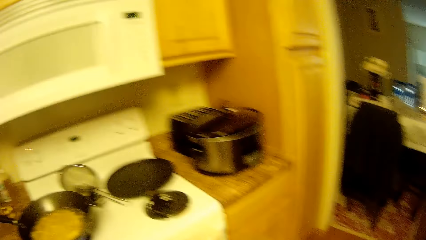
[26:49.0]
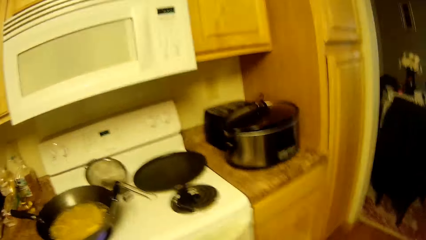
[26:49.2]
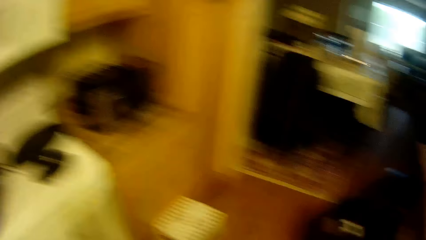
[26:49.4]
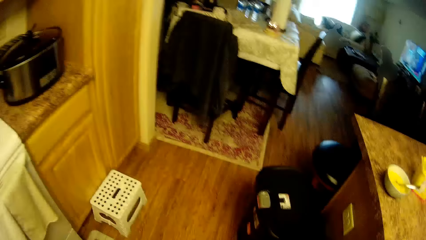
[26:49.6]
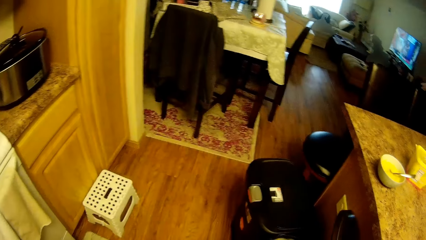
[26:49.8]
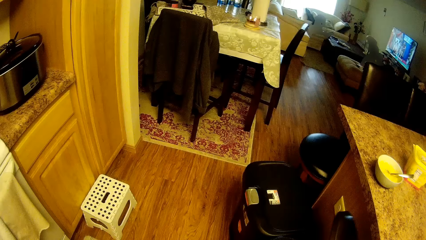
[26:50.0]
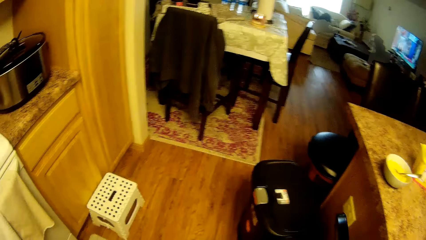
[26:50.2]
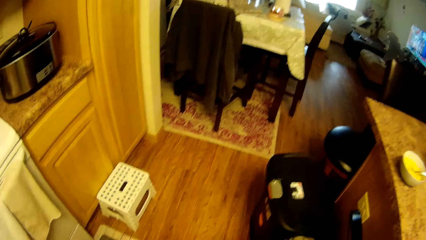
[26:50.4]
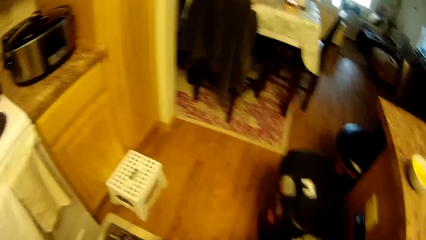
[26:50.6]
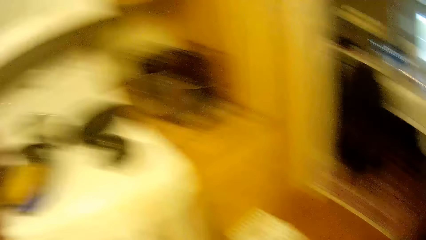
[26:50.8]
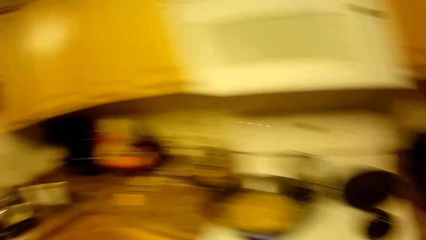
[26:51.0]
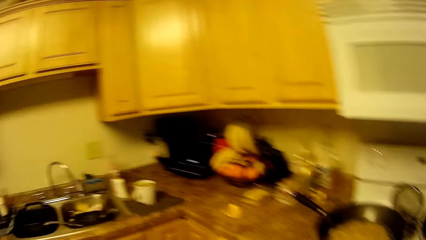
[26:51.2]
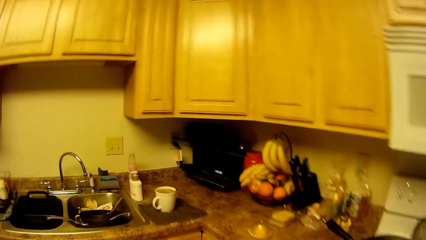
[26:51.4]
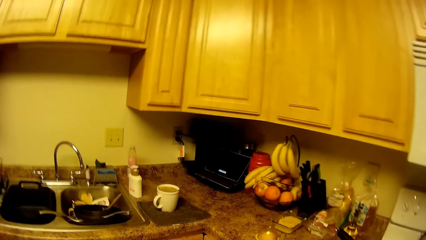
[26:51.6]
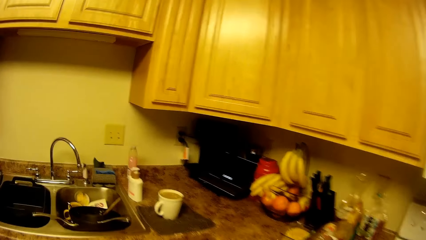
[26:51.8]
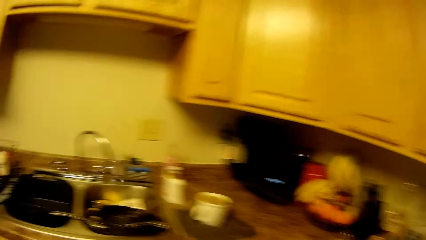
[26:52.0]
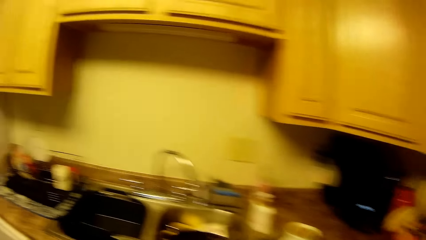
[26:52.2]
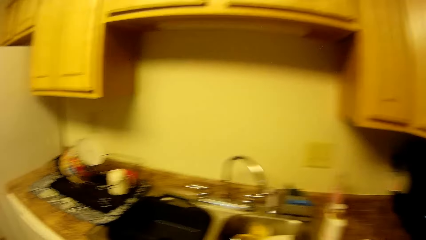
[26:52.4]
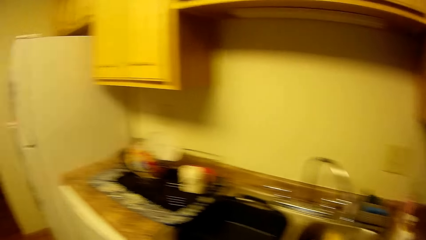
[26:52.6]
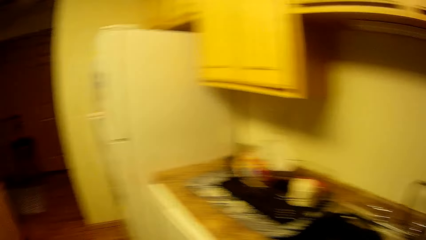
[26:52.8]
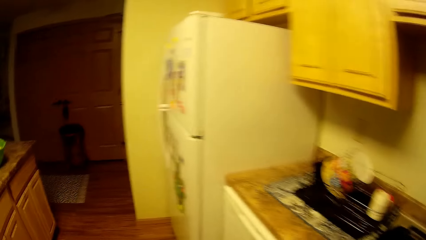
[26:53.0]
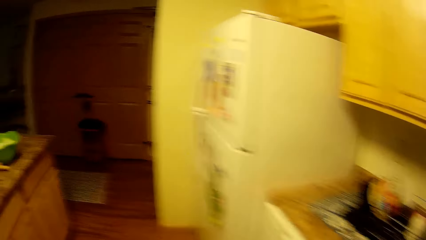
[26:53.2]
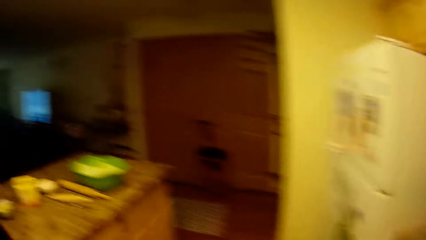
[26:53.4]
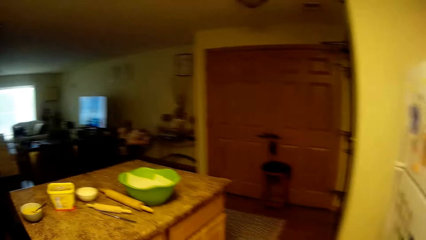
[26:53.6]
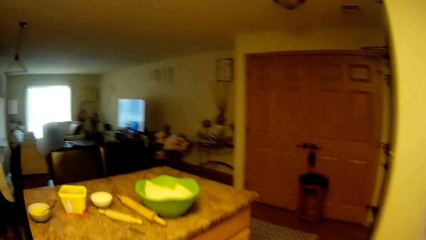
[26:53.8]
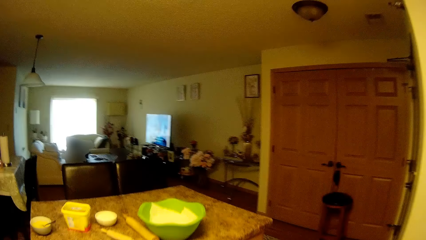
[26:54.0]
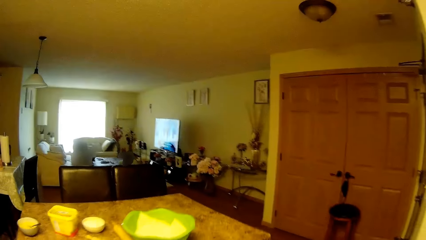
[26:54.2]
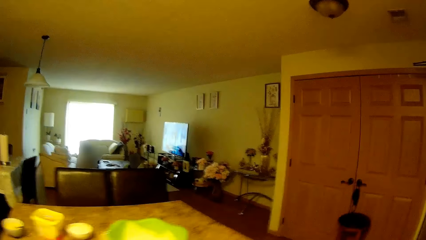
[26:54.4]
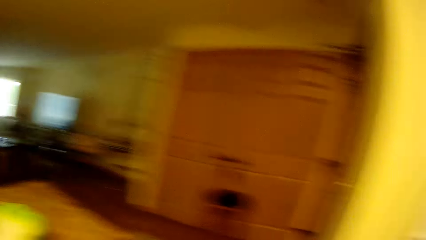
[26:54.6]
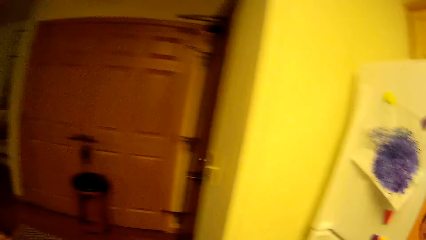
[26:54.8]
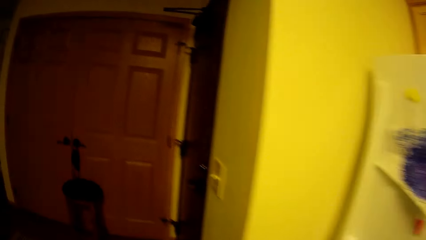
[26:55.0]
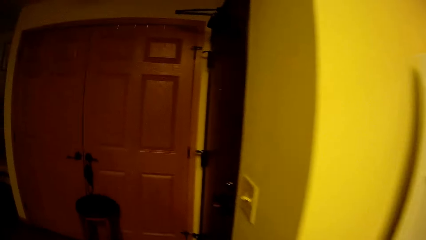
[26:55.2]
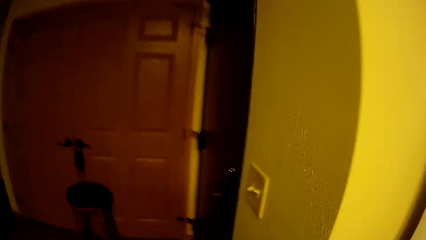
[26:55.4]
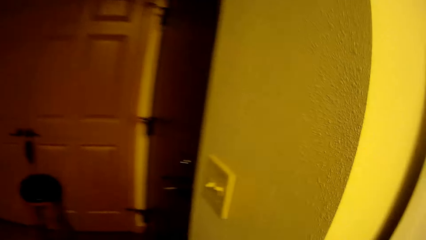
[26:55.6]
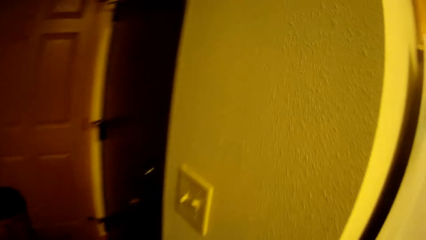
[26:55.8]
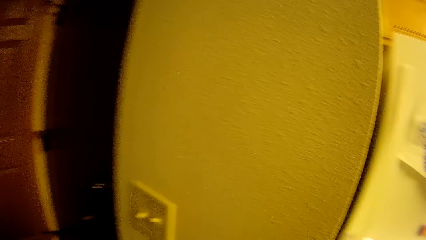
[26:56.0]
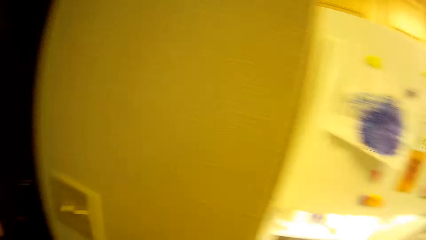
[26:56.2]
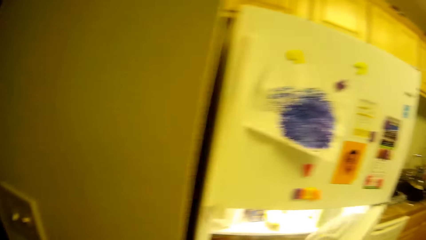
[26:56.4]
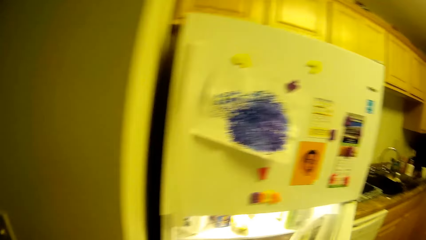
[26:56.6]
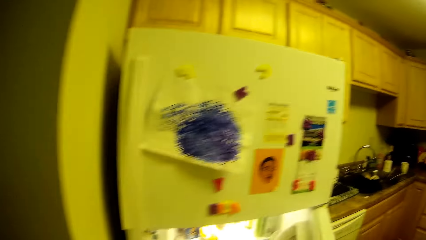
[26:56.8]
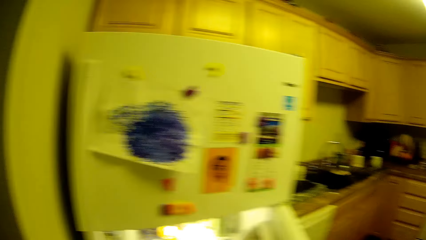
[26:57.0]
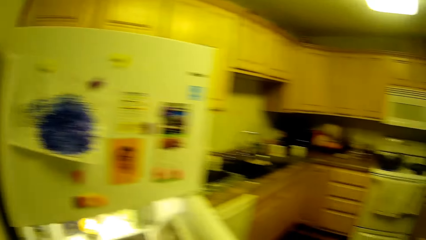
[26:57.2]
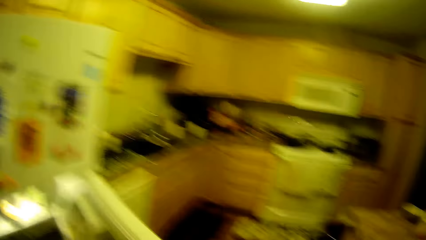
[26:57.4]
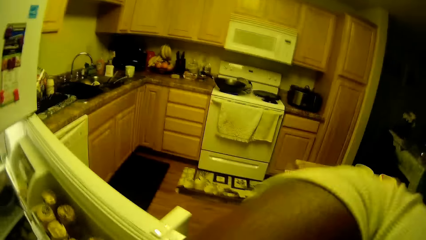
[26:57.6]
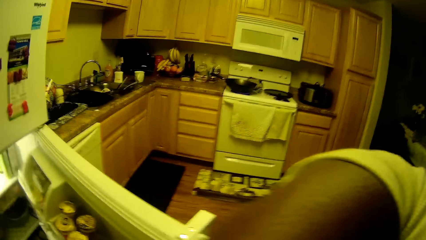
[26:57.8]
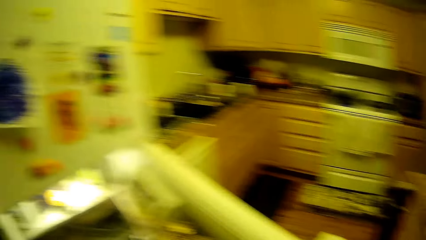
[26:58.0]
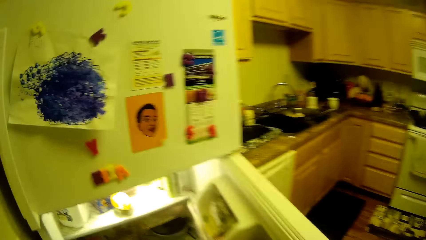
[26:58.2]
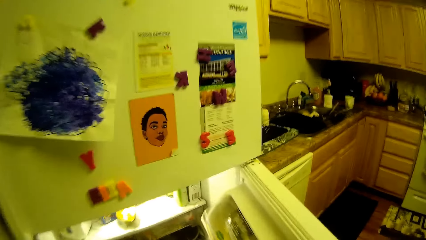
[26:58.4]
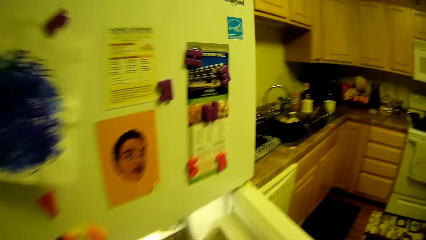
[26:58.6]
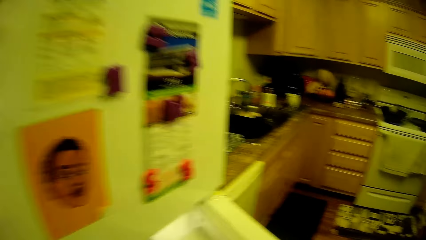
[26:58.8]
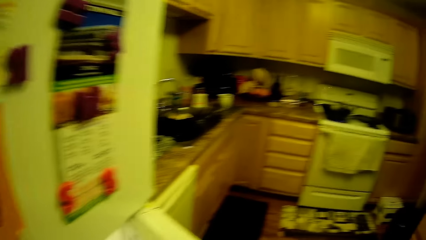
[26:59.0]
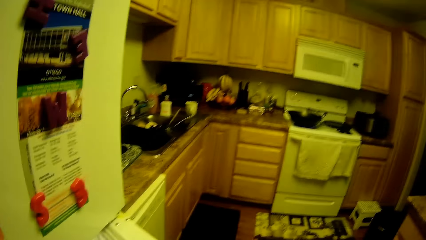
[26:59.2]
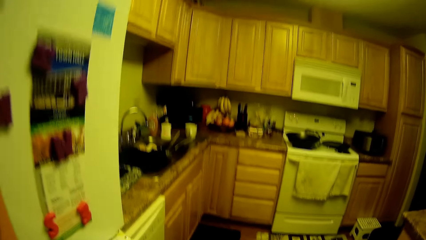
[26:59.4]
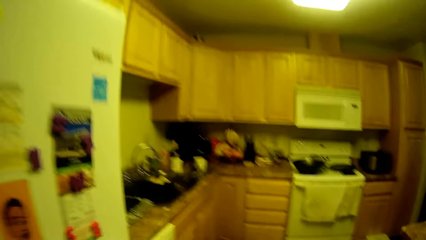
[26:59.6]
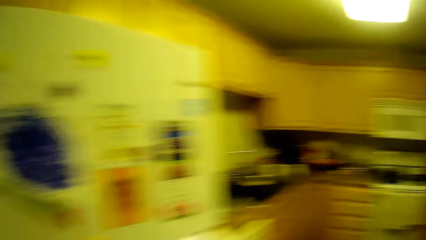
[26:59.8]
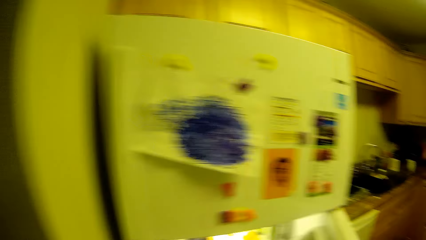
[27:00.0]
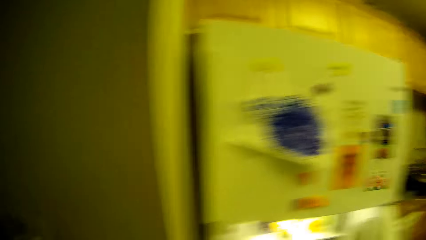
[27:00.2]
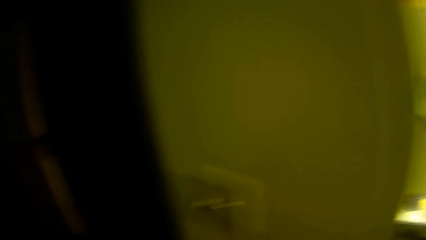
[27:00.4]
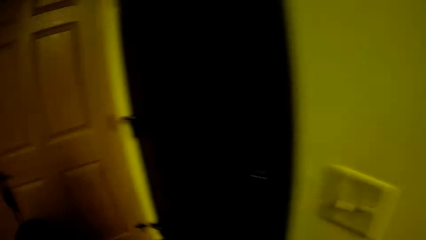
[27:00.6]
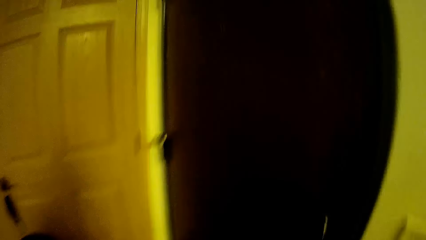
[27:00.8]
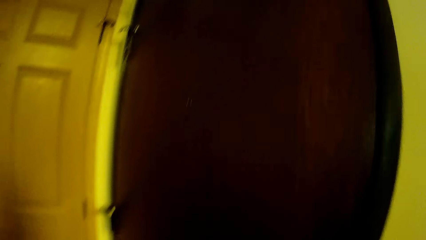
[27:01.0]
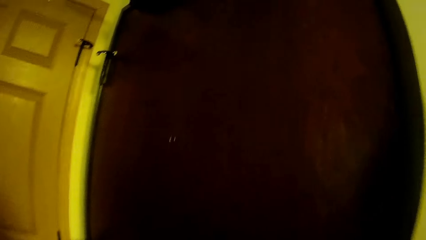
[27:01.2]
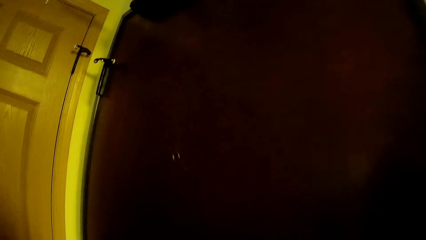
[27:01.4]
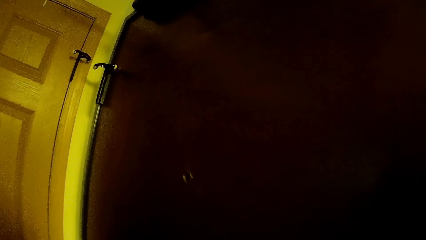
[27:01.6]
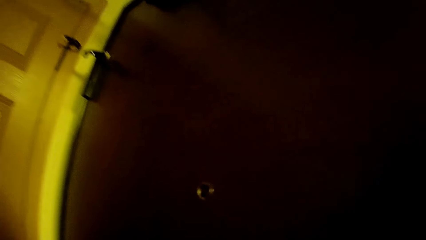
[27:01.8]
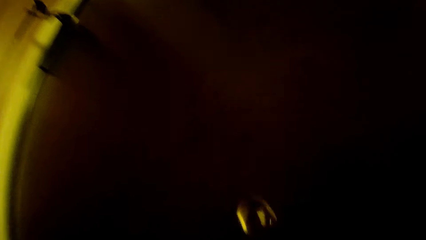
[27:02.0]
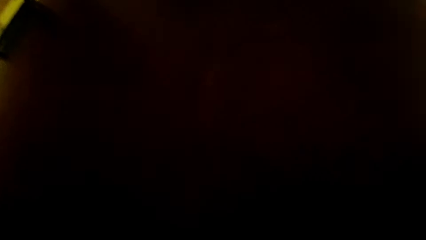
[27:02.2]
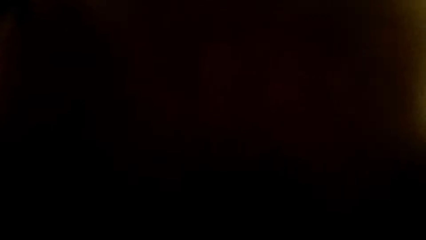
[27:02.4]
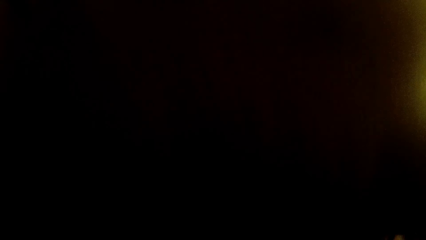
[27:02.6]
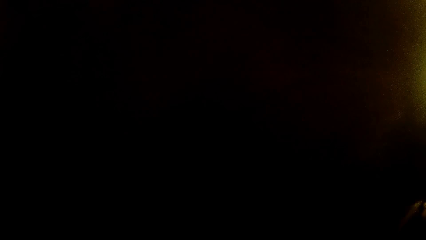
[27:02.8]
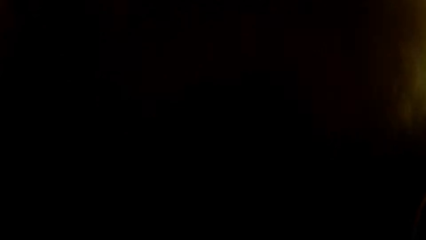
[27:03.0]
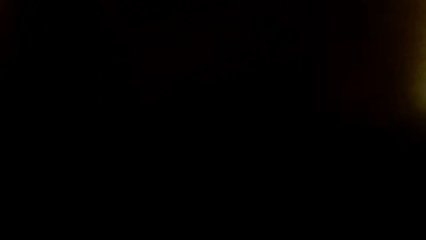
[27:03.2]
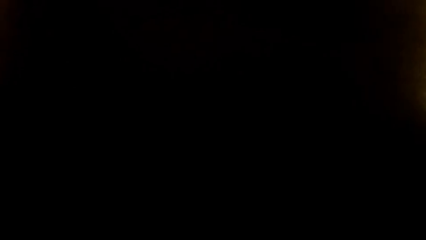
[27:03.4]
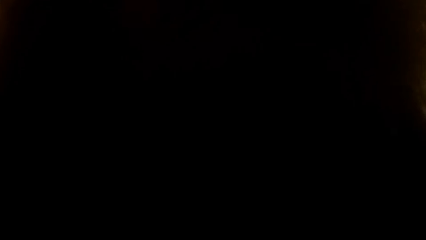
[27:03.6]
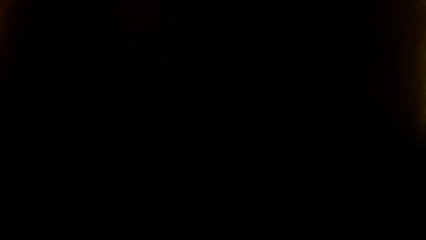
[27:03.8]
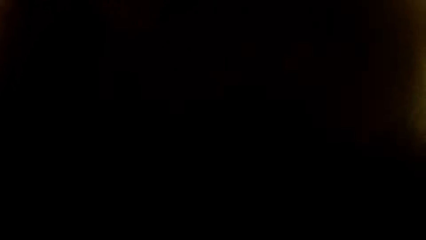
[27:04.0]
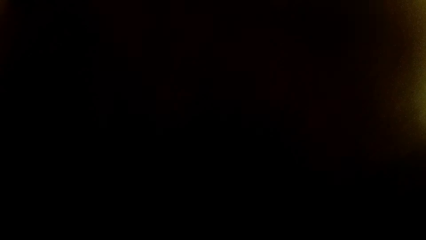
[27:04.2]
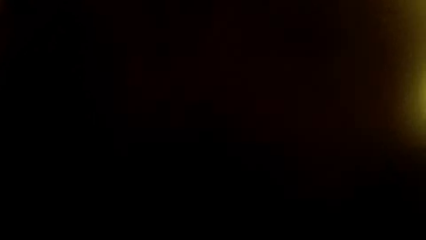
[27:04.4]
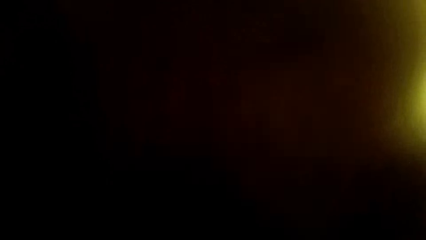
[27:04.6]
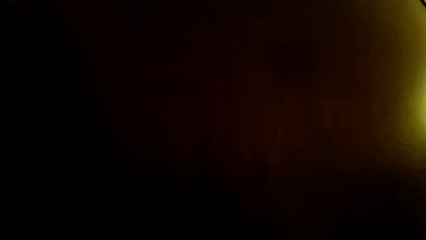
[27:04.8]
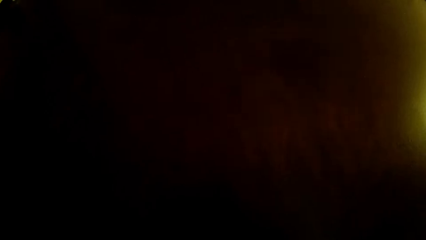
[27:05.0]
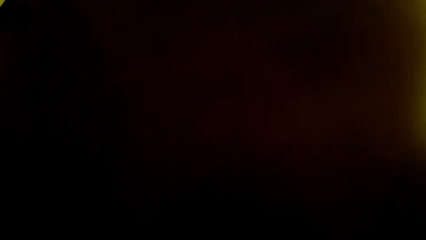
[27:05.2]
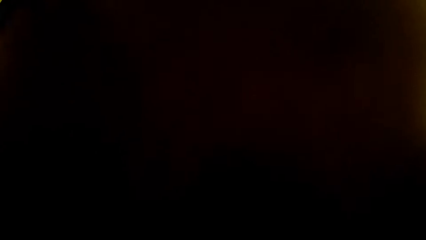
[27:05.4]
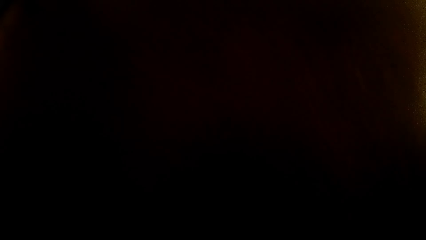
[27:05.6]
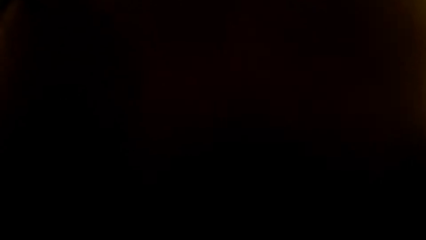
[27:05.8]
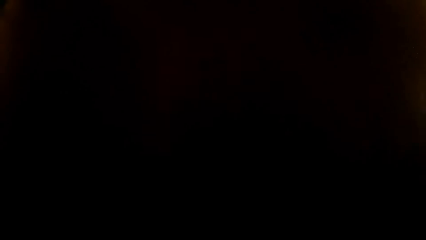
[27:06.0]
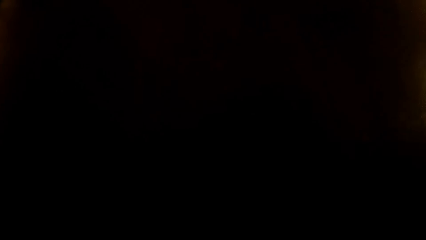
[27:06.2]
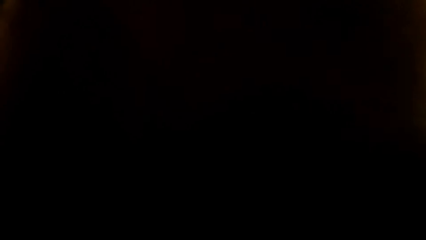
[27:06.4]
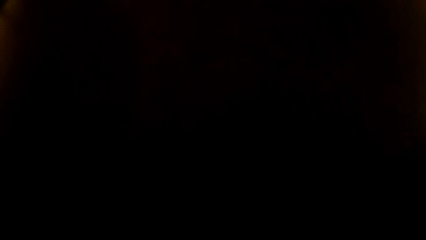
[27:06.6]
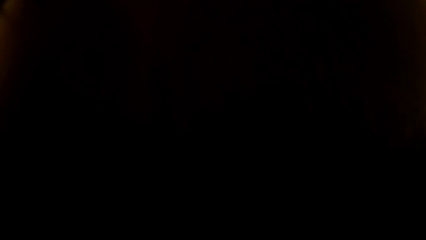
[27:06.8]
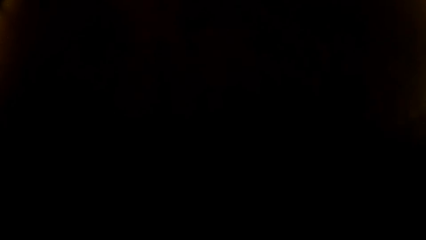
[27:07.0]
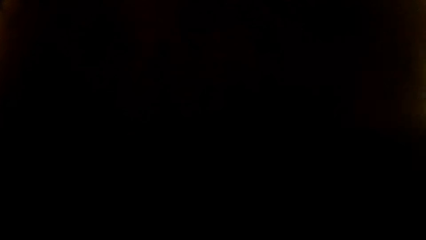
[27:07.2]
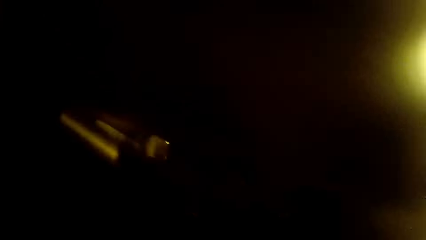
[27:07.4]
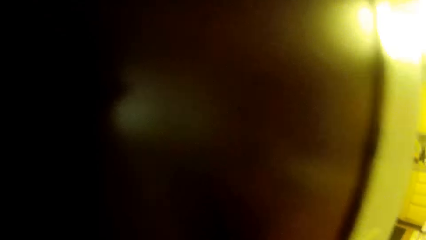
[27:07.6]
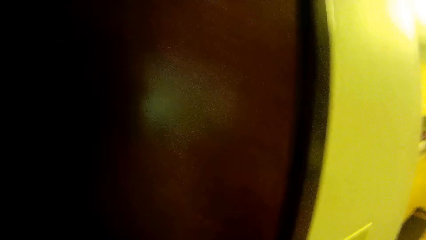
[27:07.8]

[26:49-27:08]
The camera wearer looks around. They walk around. They open the refrigerator.
